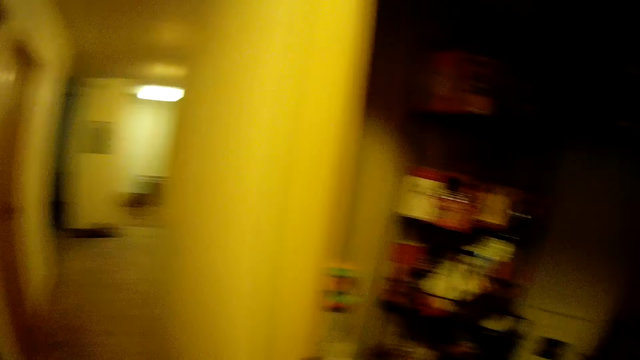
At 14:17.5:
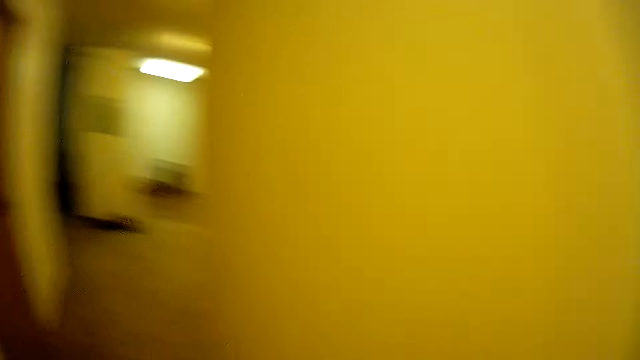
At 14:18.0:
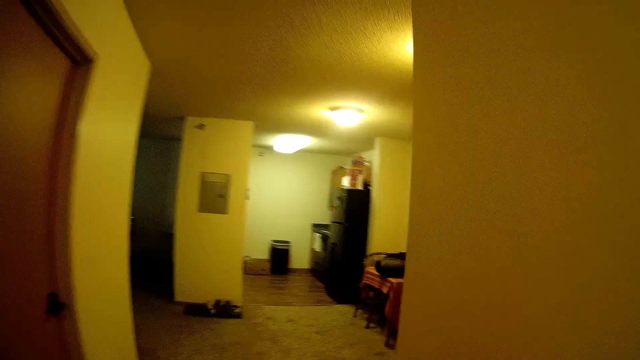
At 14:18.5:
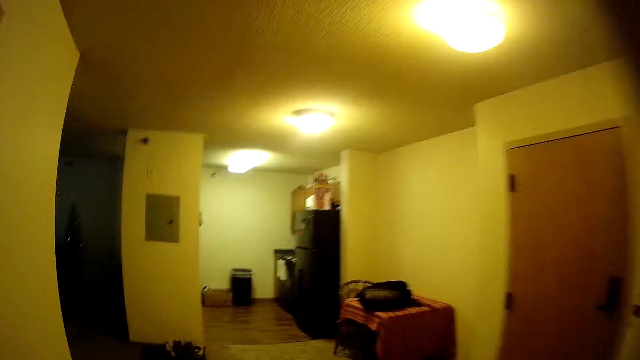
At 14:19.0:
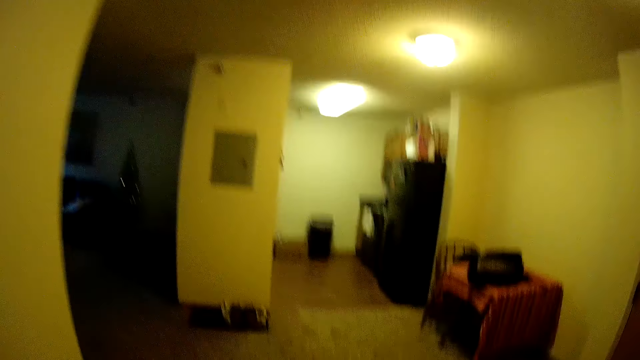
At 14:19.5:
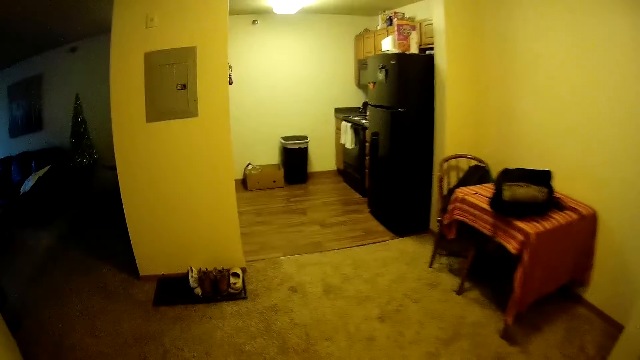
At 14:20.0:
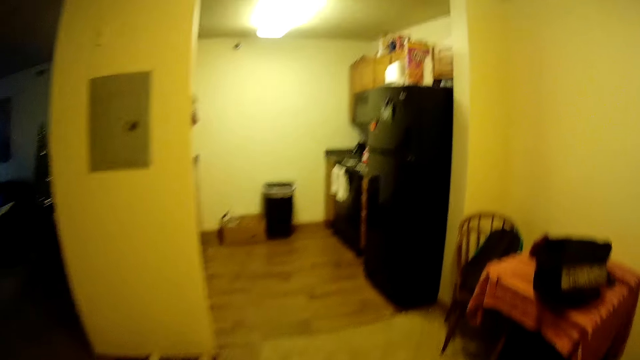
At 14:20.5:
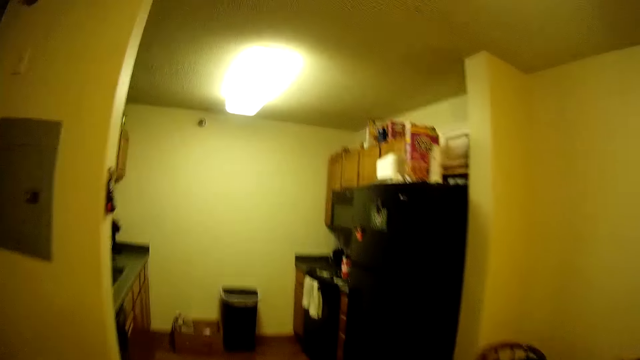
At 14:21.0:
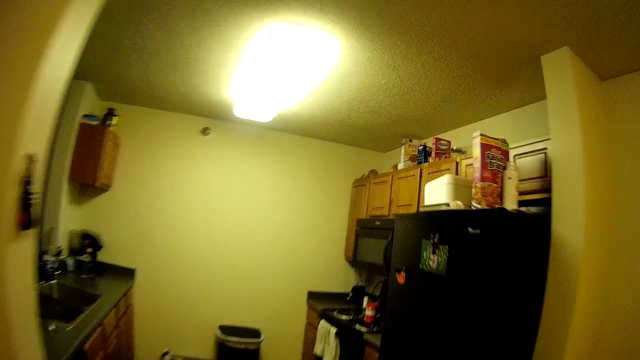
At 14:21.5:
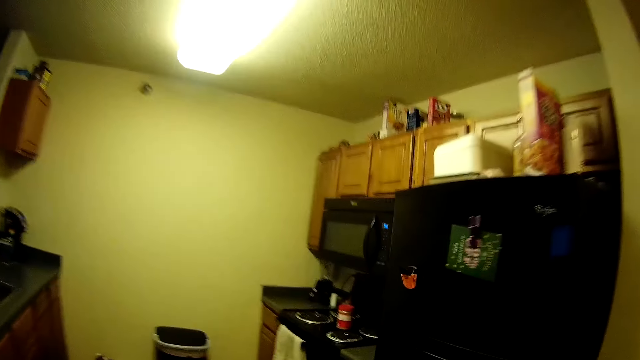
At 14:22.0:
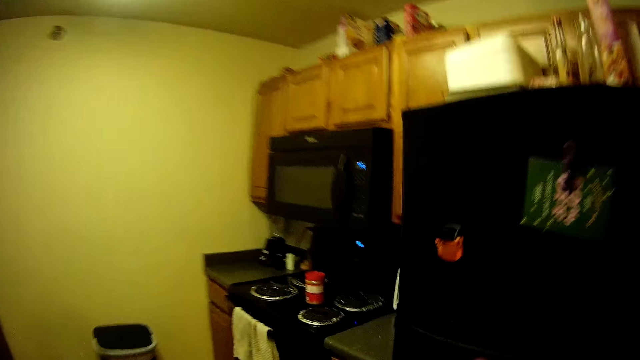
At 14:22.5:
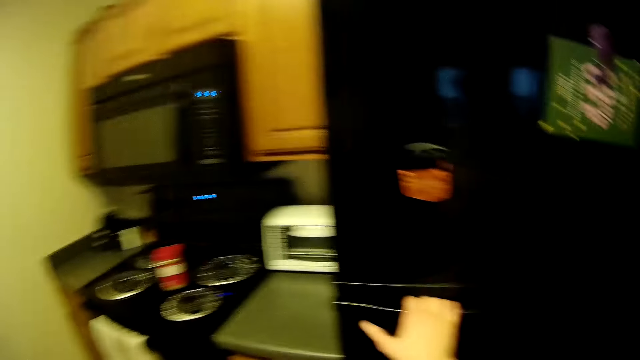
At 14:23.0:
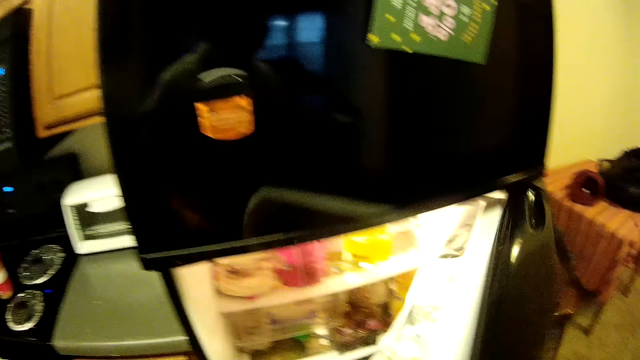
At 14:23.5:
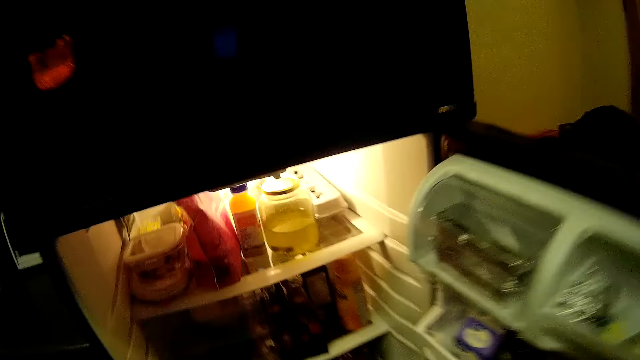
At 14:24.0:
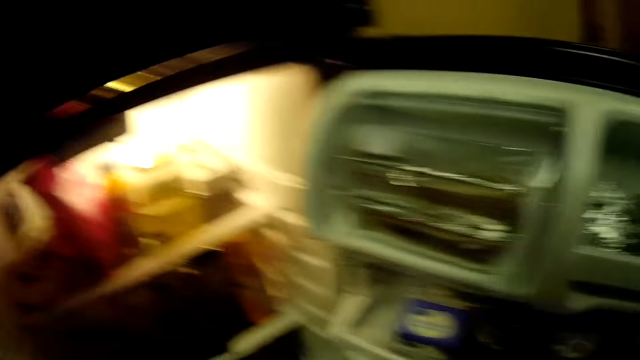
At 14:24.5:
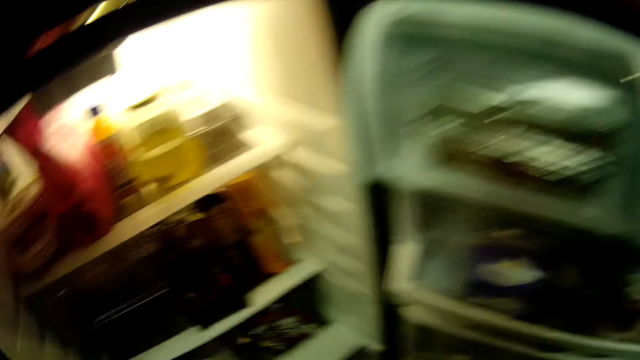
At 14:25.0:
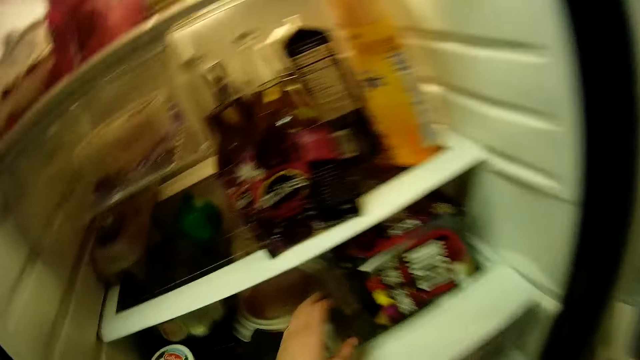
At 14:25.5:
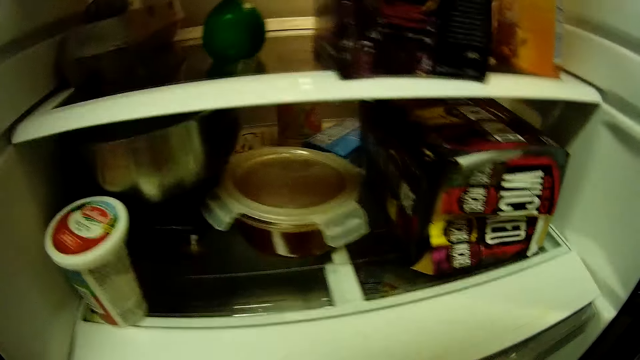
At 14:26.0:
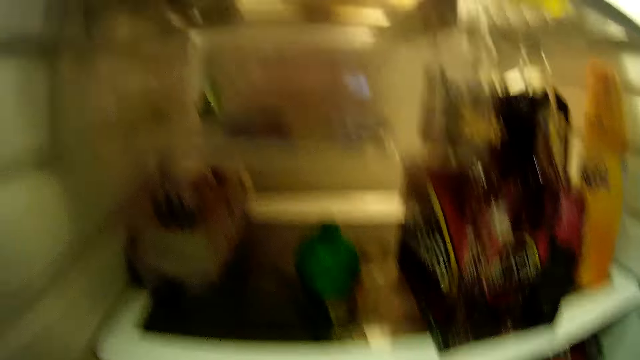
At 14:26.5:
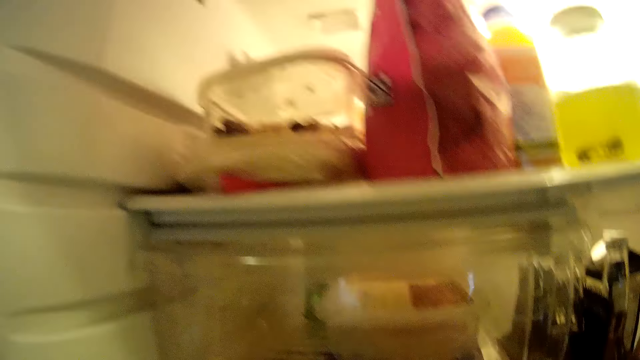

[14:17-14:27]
The camera wearer walks into the kitchen. They open the refrigerator door. They pick up a plastic container from the refrigerator.

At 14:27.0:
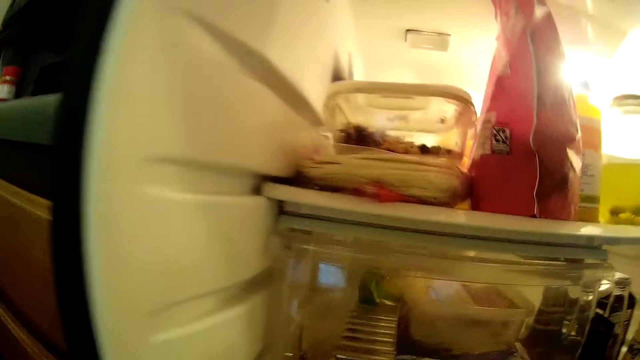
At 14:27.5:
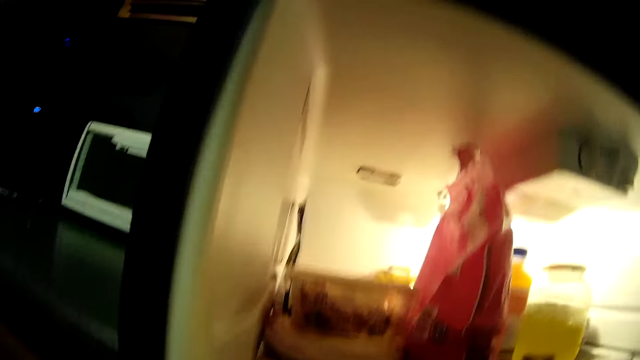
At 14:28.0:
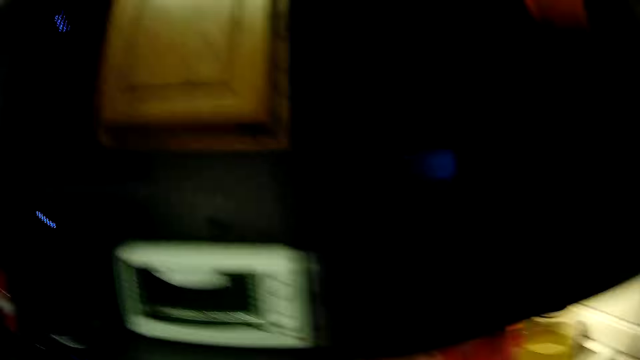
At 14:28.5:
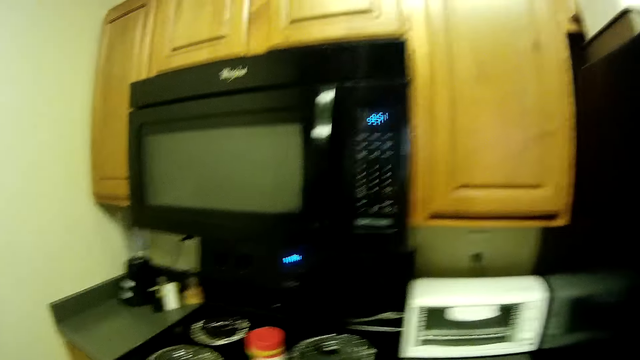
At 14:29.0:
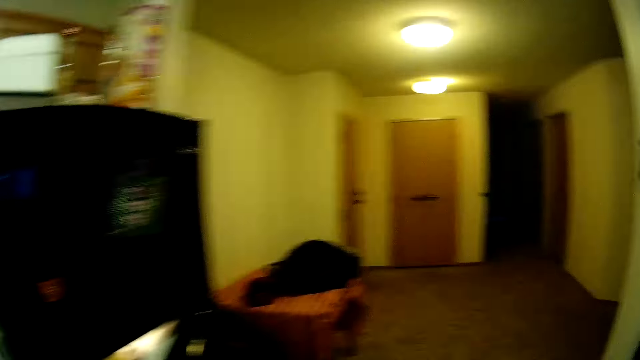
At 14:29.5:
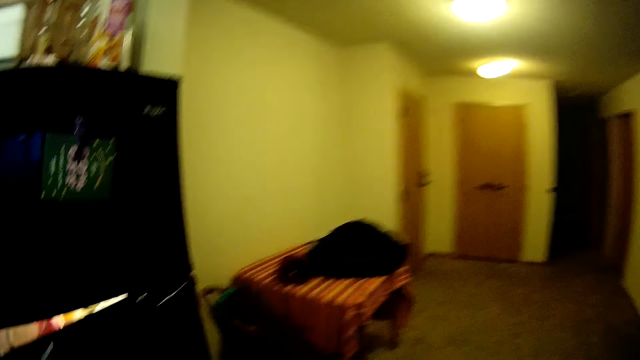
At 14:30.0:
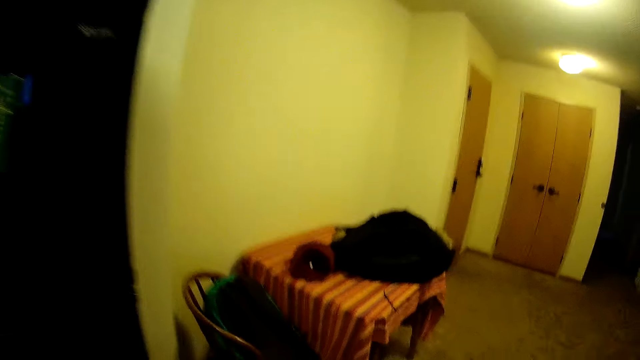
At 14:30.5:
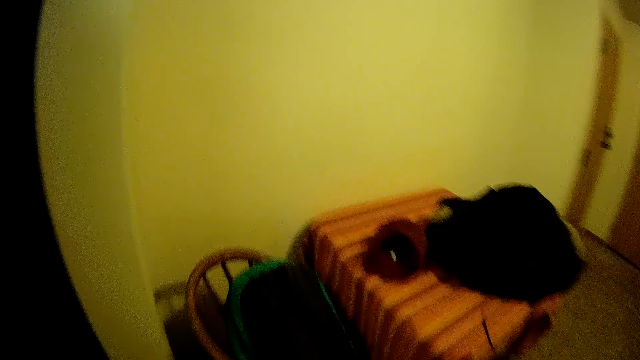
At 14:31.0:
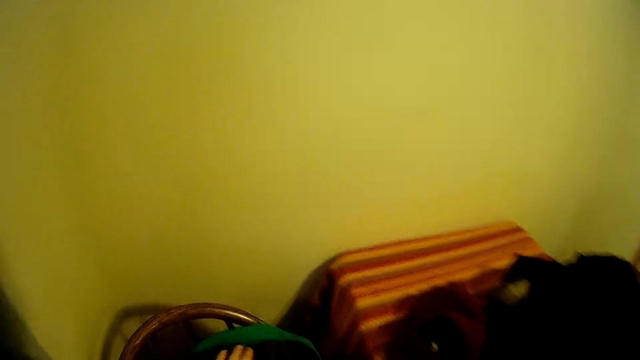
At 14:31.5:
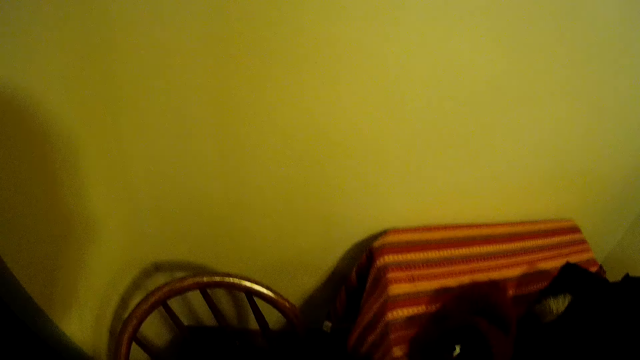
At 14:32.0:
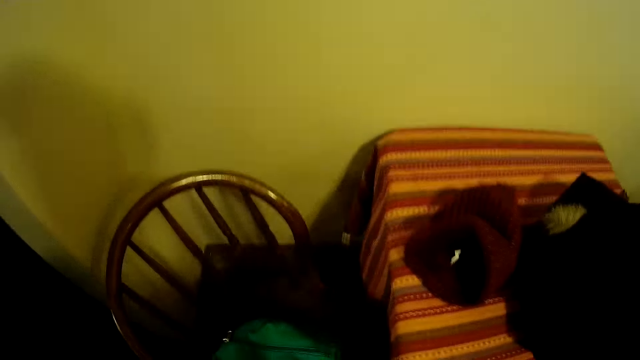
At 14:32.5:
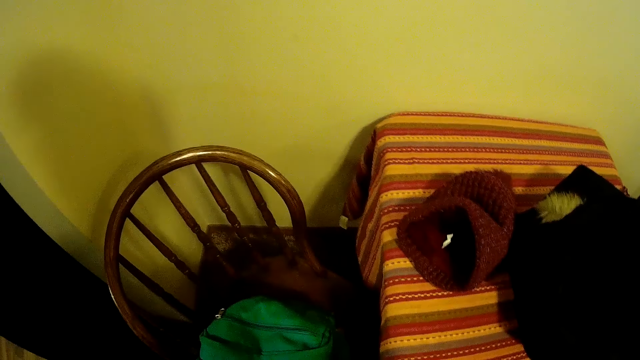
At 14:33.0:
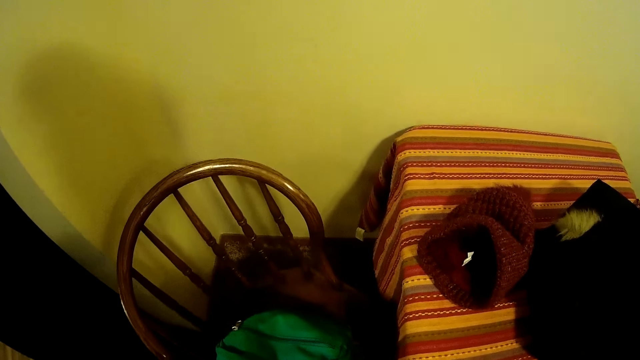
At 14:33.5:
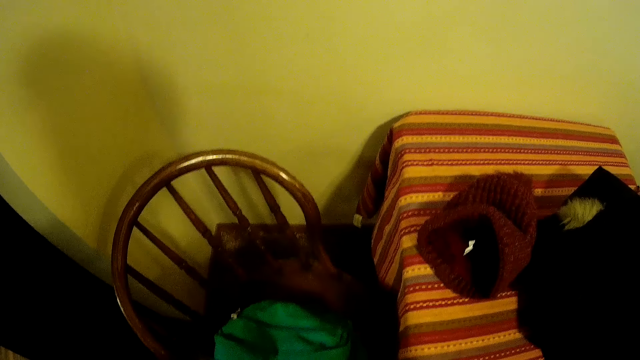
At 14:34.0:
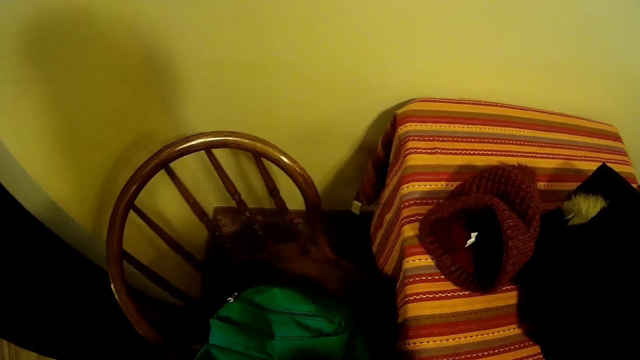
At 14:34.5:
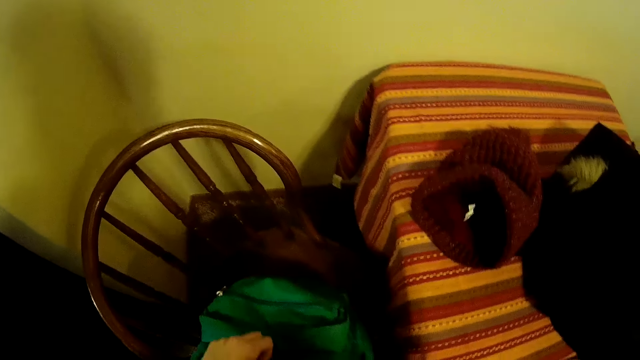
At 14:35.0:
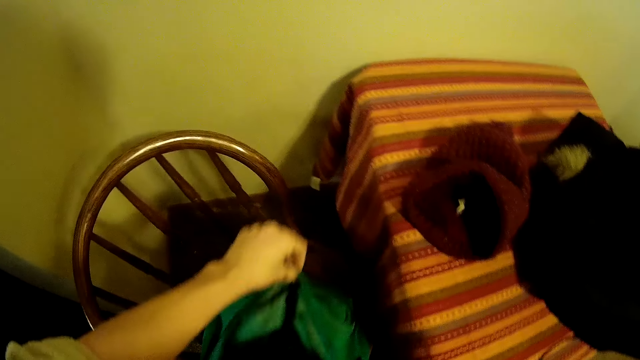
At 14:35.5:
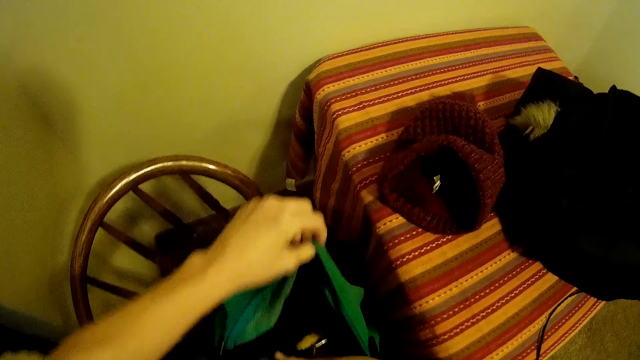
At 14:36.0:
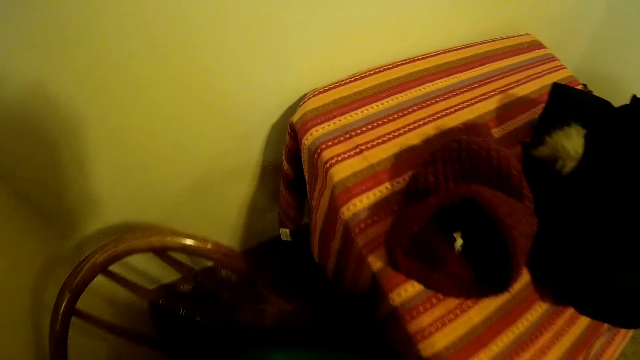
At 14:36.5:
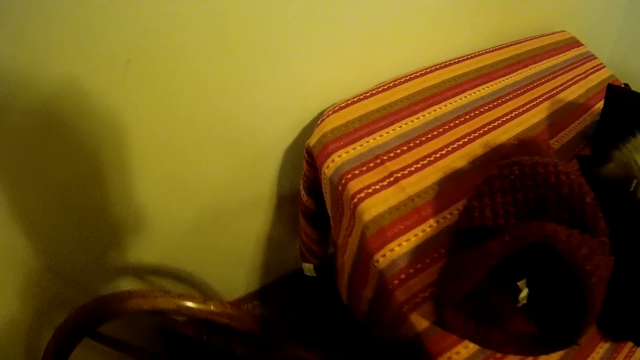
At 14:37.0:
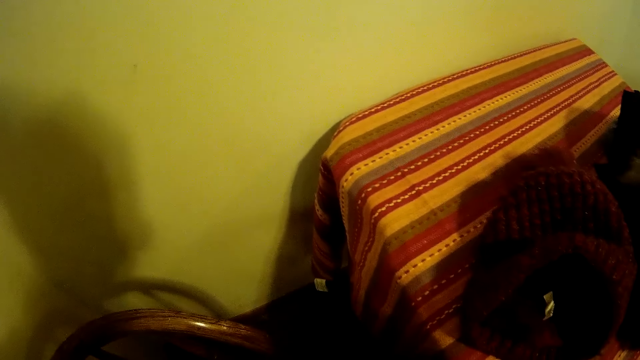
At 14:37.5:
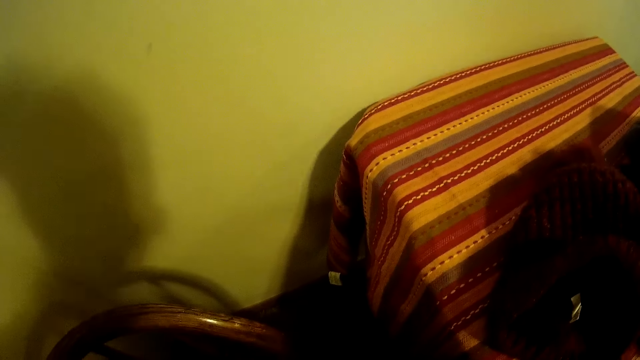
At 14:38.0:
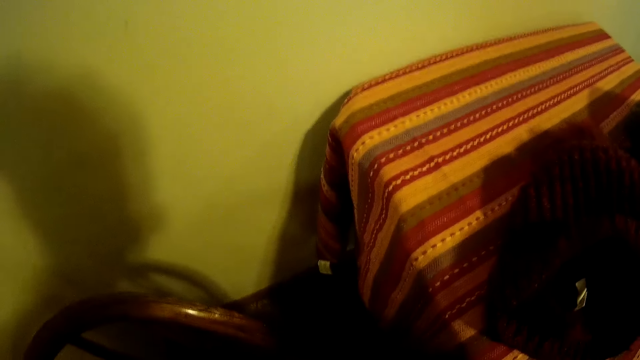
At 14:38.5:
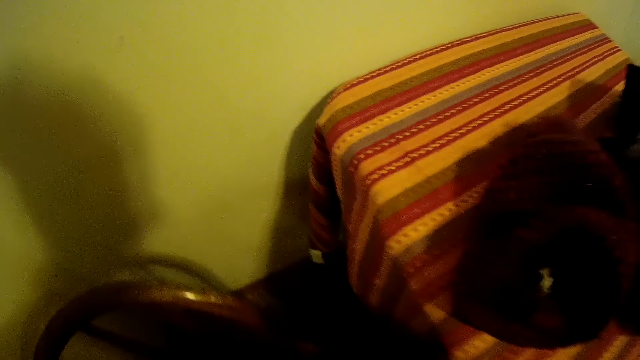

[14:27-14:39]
The camera wearer walks past the fridge. They close the refrigerator door. They walk towards a schoolbag. They look at the schoolbag. They open the schoolbag. They put the plastic container in the schoolbag.
